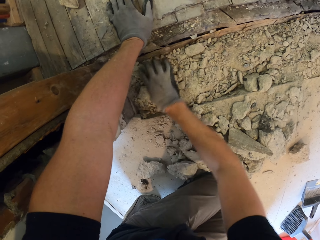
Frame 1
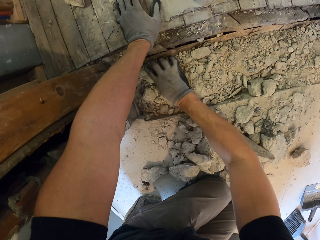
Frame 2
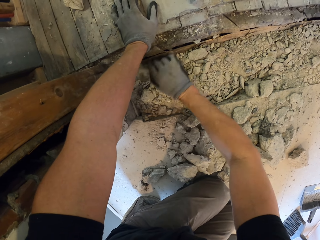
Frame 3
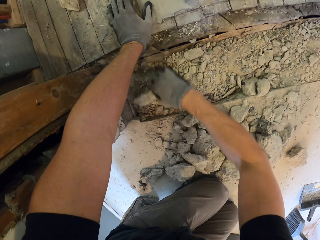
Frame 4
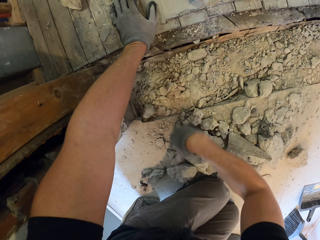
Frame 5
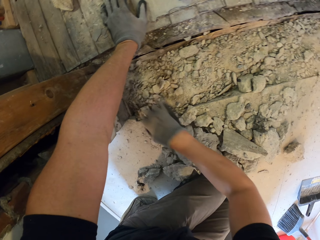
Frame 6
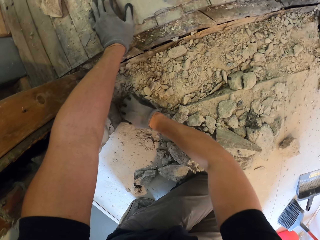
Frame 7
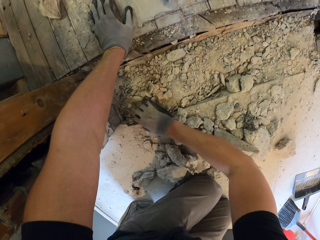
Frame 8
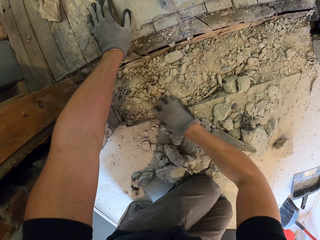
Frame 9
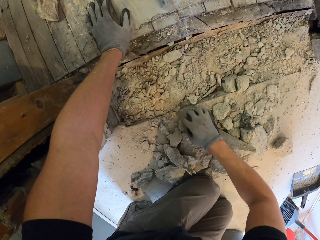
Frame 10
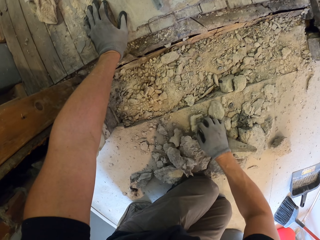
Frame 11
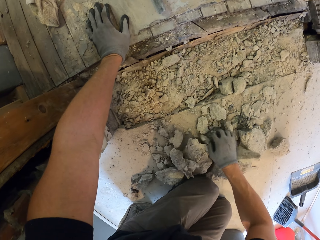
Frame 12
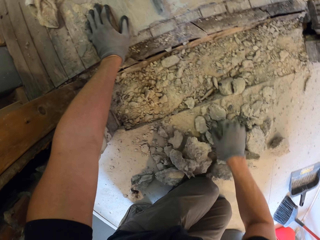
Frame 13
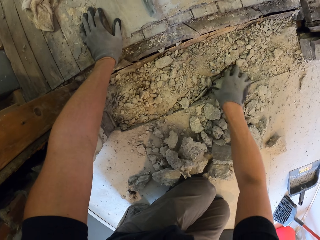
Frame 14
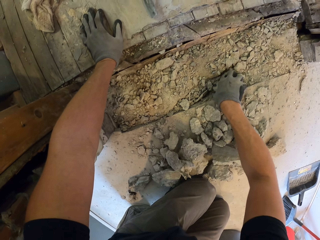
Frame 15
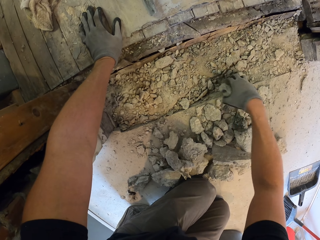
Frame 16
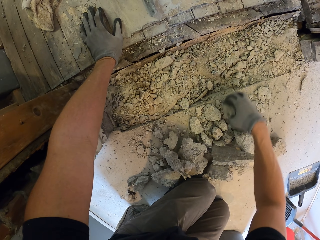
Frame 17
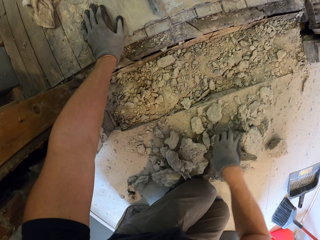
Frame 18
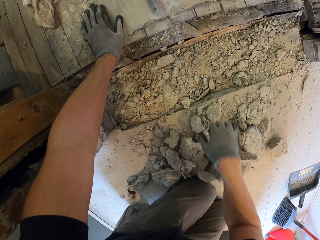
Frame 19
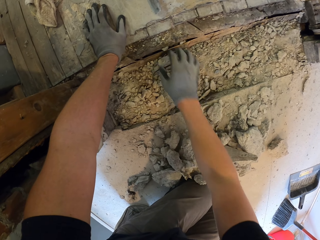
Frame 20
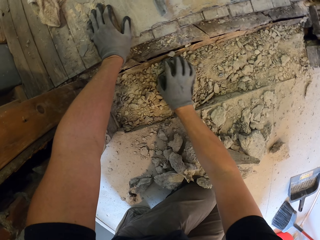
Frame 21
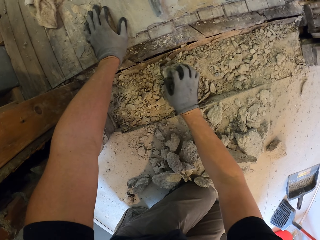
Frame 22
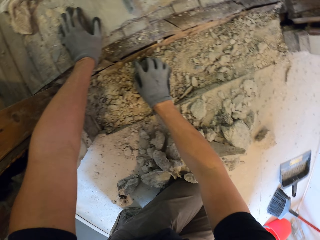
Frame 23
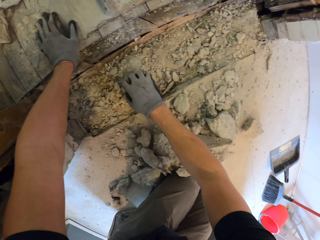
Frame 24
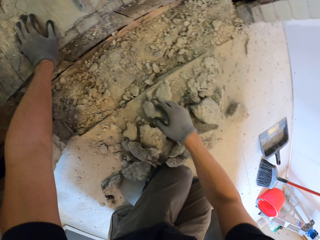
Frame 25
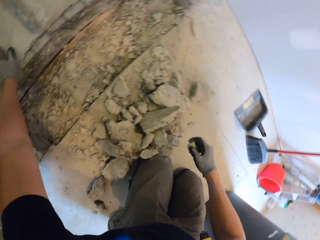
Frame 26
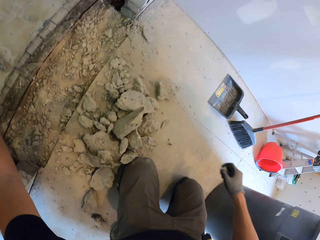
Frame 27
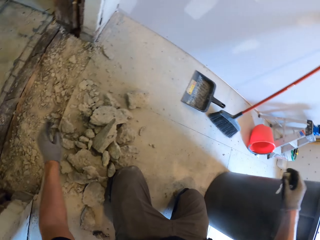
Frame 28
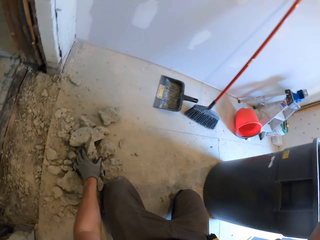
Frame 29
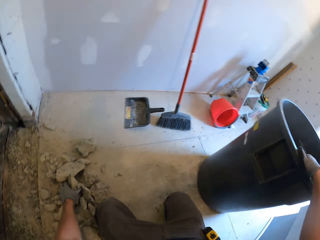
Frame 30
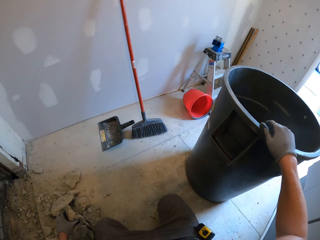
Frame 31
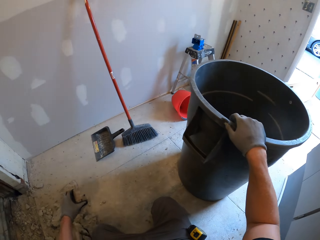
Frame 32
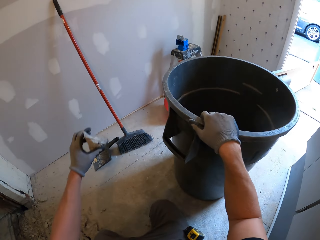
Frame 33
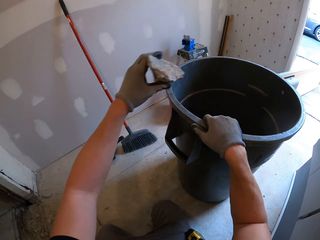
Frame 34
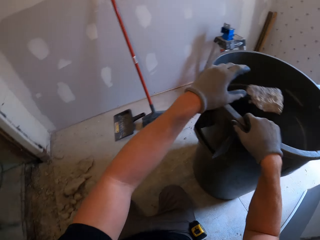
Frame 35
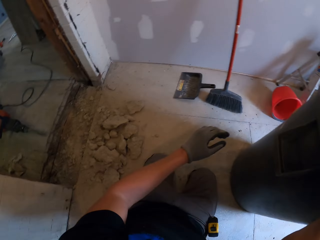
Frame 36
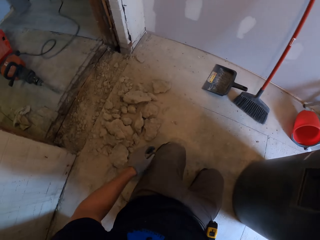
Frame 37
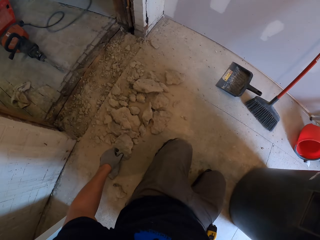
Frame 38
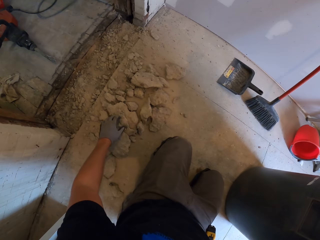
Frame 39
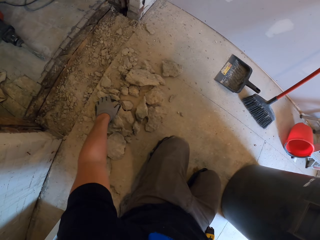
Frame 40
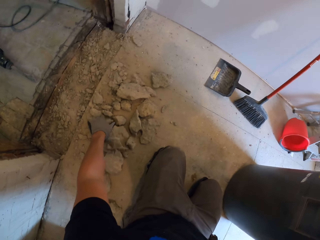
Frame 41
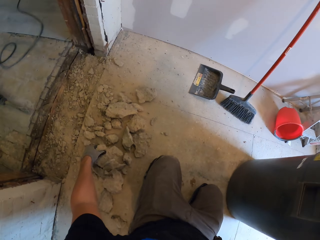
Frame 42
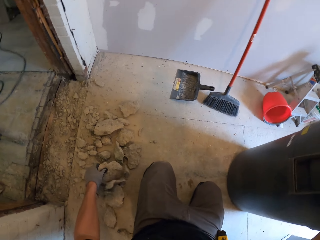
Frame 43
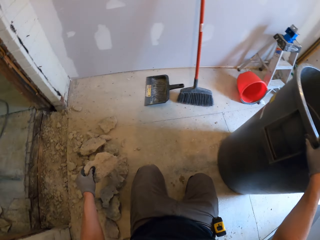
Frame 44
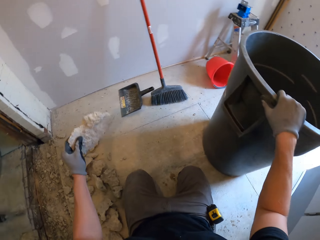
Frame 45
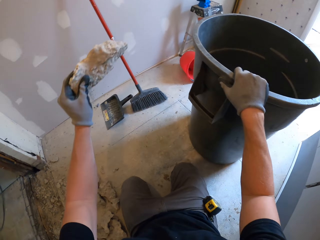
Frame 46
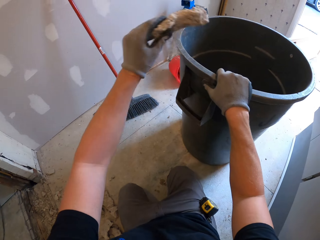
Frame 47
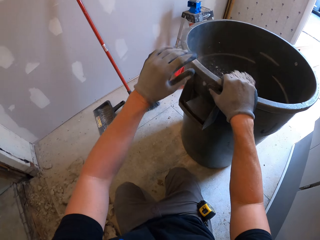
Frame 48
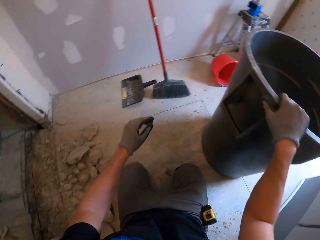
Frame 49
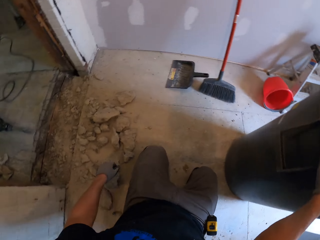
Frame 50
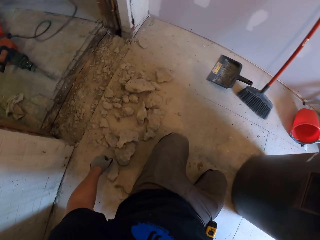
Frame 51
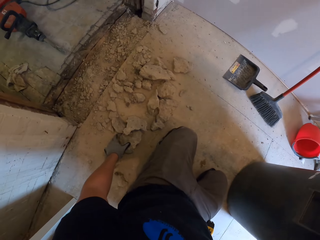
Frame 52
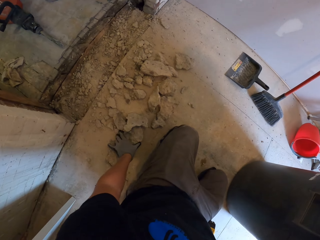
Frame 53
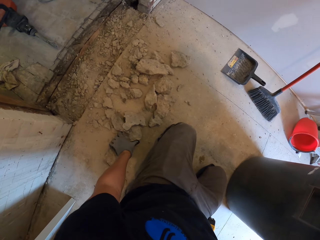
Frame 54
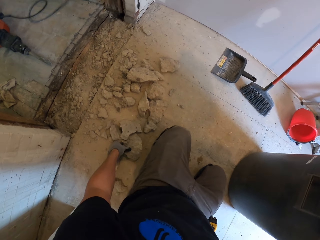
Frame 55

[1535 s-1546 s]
The camera wearer holds the dustbin. They put the broken concrete in the dustbin. They pick up the broken concrete. They put the broken concrete in the dustbin.

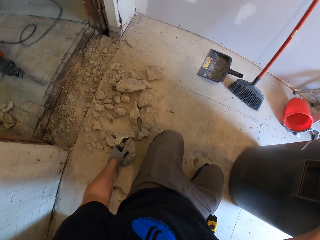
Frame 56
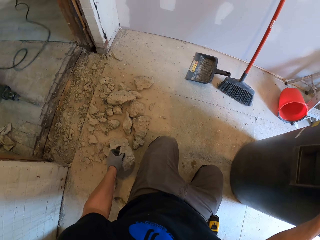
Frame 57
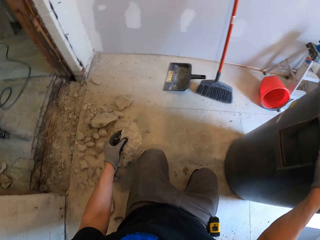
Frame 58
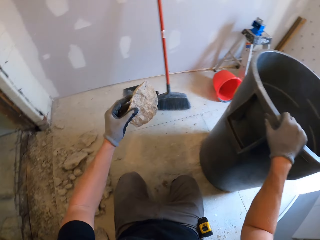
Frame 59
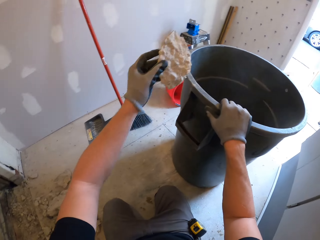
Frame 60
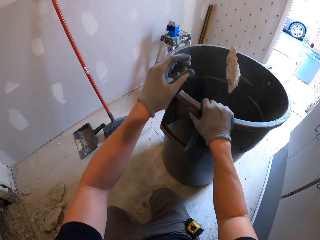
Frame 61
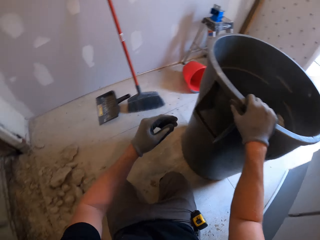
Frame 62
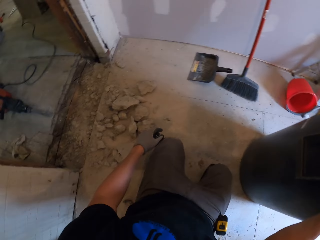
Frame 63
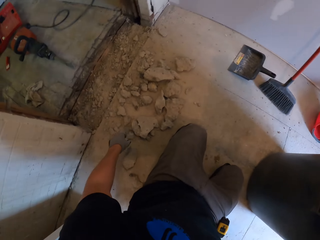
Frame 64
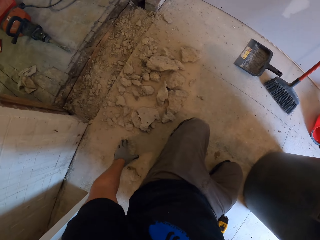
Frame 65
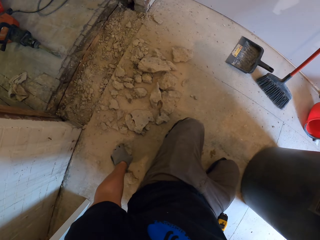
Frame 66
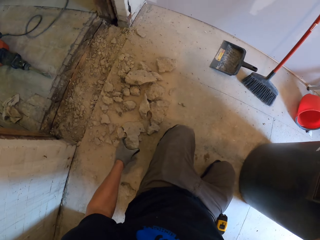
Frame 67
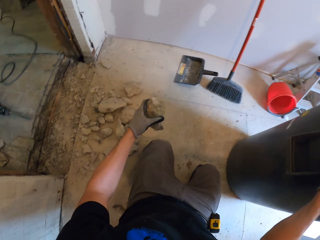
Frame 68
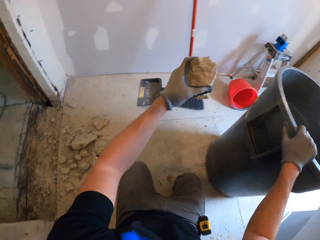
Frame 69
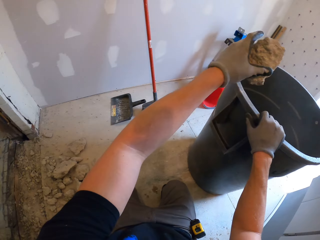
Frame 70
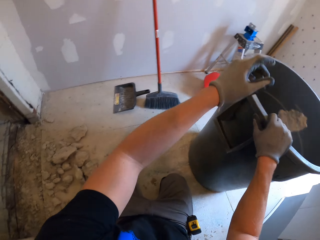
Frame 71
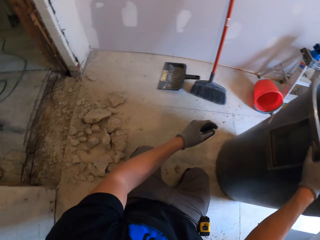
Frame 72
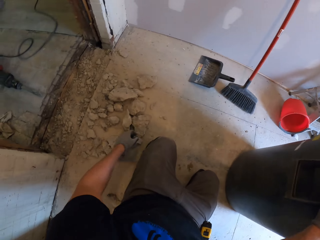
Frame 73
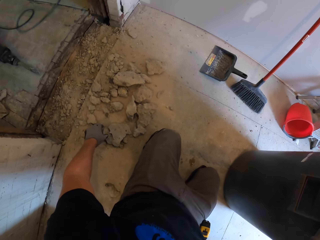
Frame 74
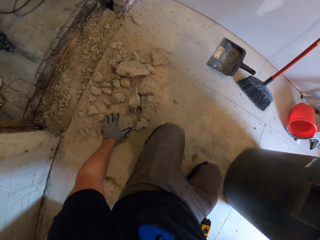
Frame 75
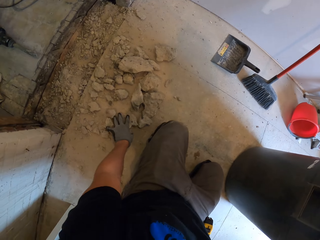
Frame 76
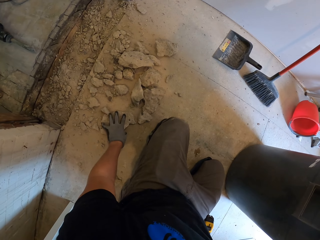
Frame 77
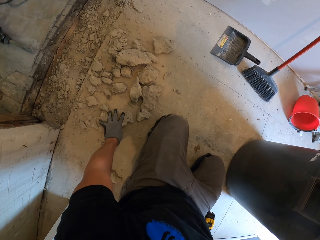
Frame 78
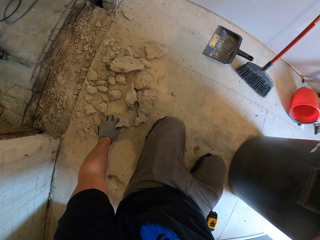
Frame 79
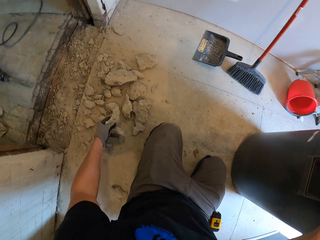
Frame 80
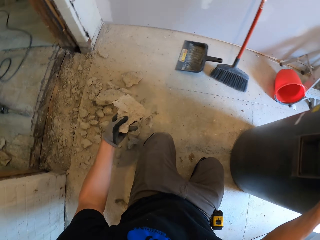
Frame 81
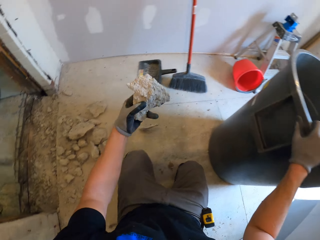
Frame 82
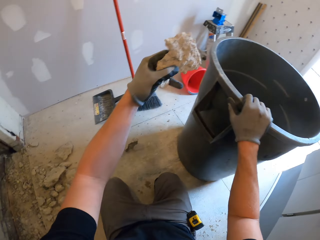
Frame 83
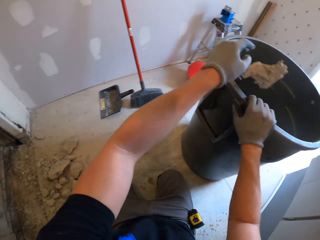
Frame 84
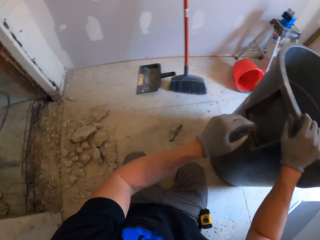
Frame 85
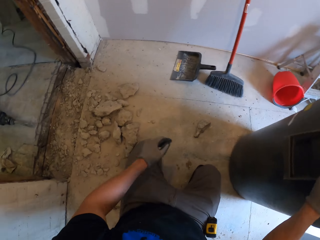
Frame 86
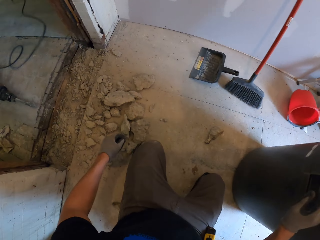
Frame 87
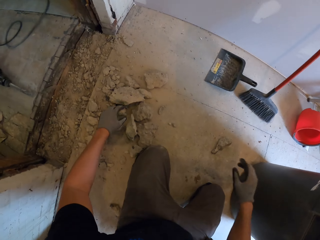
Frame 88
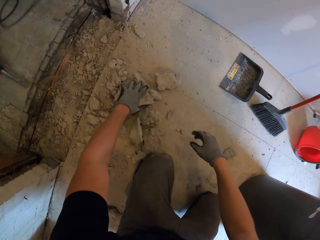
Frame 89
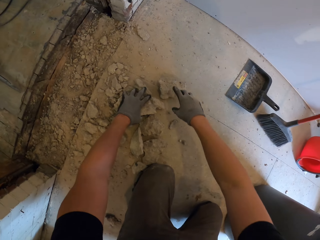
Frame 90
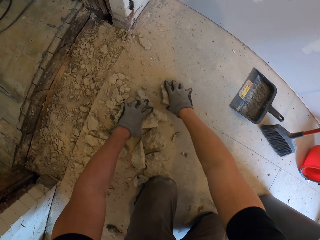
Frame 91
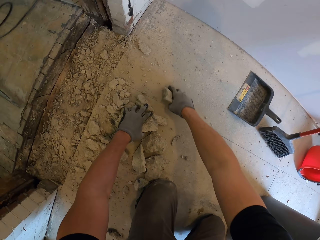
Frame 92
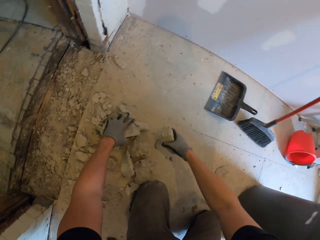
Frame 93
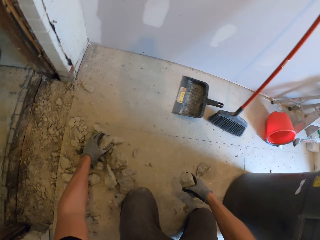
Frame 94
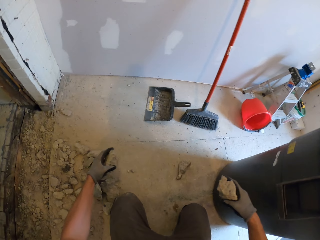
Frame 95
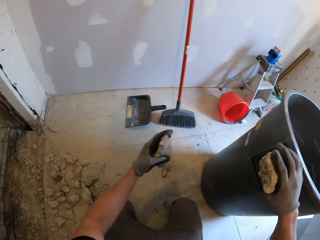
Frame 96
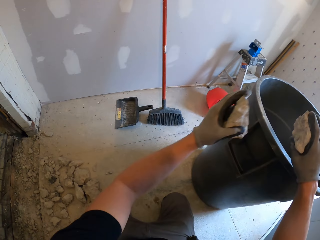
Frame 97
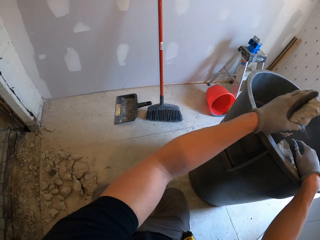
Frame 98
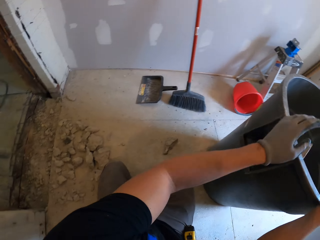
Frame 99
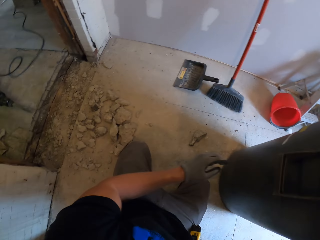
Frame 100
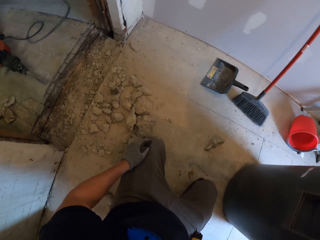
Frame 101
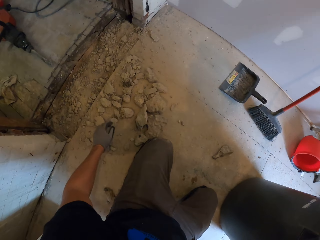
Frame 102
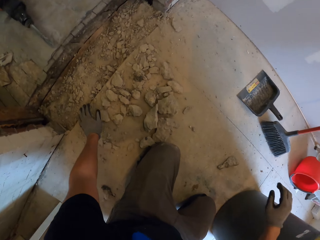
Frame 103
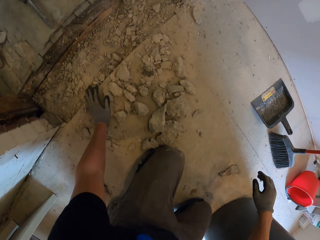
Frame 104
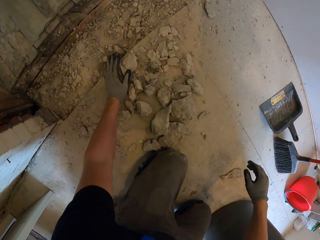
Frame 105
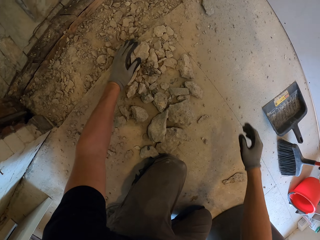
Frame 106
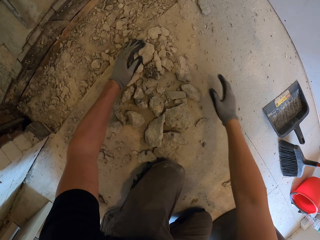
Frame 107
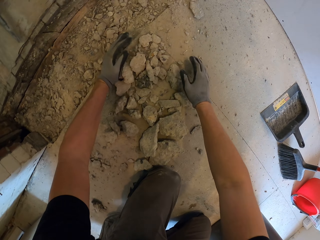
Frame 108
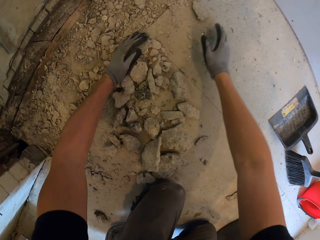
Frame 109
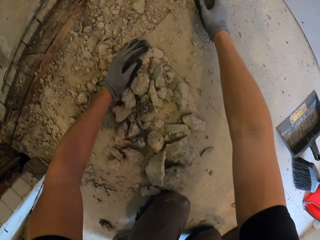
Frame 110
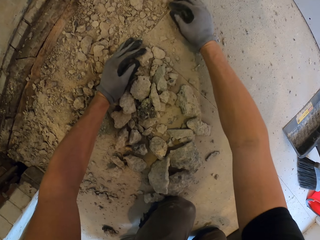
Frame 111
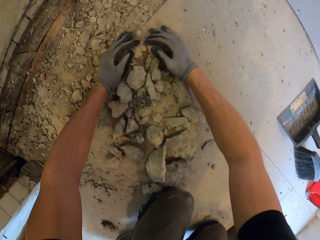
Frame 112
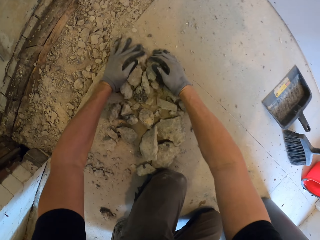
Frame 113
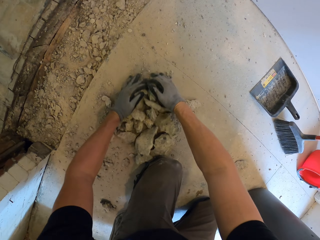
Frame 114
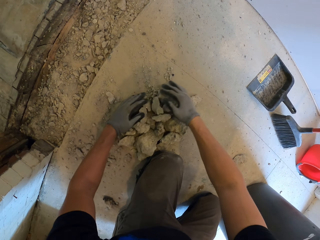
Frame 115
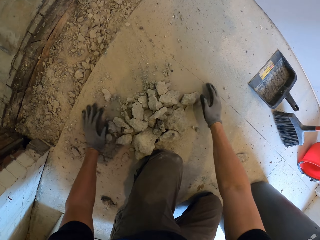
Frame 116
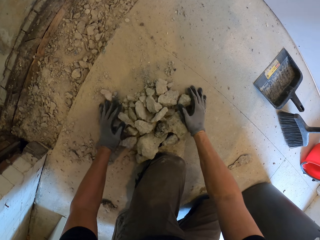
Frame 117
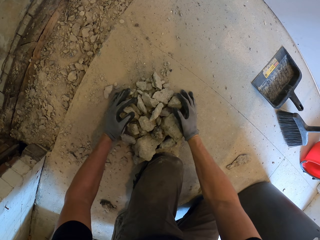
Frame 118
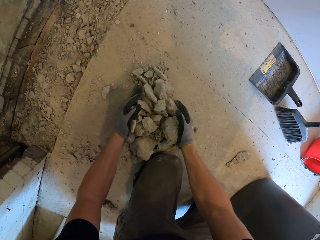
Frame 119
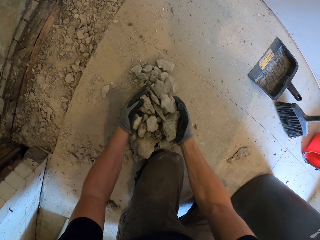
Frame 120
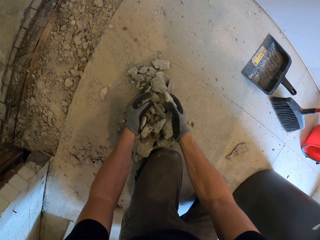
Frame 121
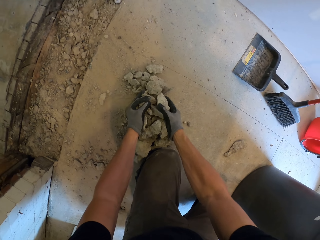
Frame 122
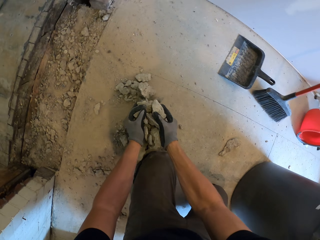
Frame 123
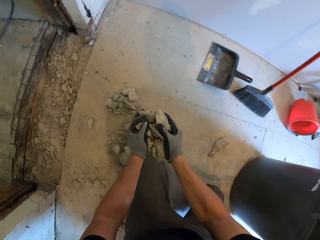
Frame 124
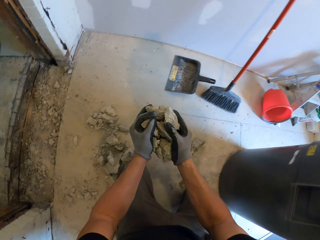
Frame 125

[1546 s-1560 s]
The camera wearer picks up the broken concrete. They put the broken concrete in the dustbin. They pick up the broken concrete. They put the broken concrete in the dustbin. They pick up the broken concrete. They put the broken concrete in the dustbin. They pick up the broken concrete. They put the broken concrete in the dustbin. They pick up the broken concrete.
